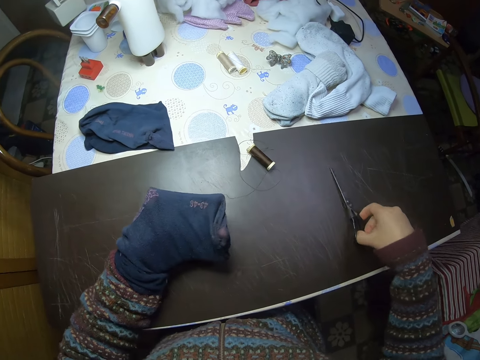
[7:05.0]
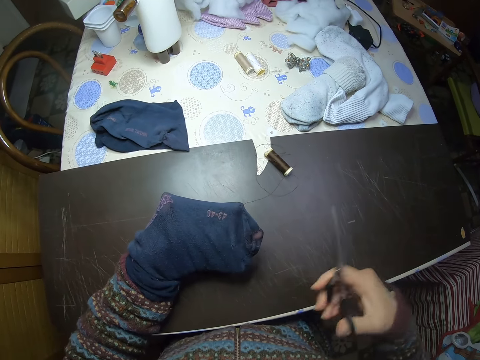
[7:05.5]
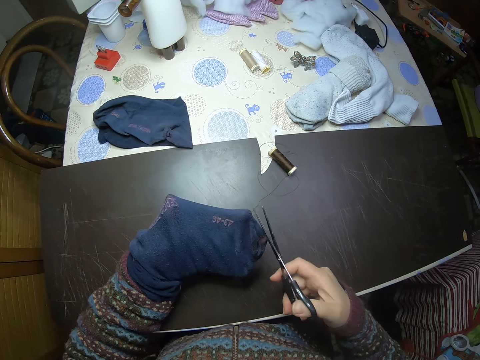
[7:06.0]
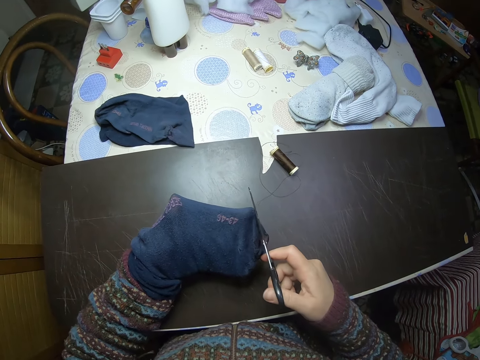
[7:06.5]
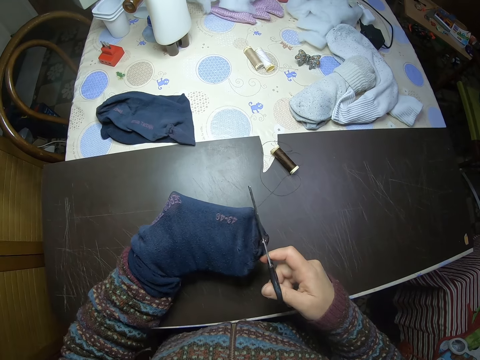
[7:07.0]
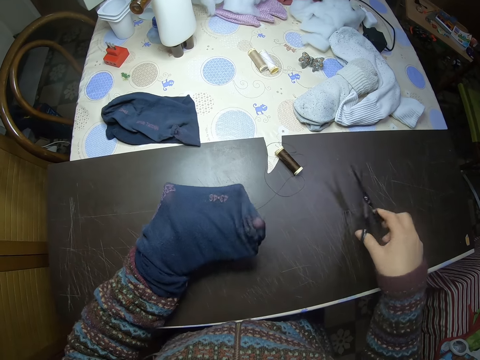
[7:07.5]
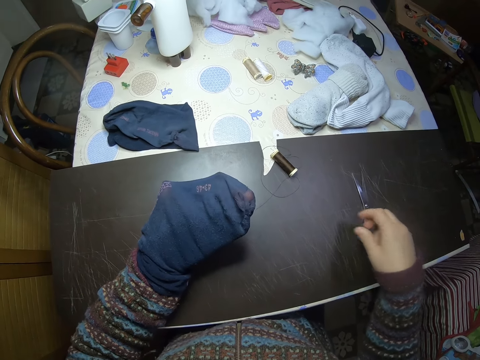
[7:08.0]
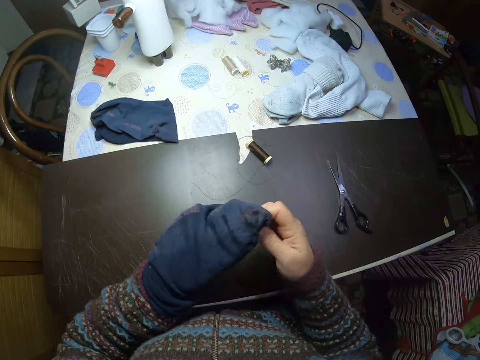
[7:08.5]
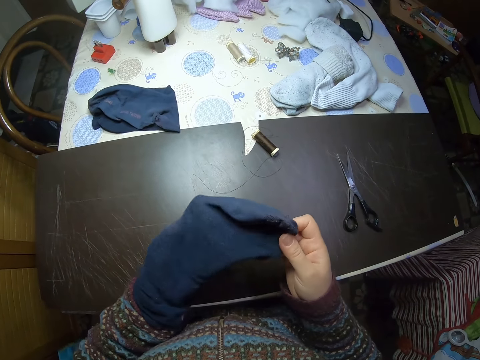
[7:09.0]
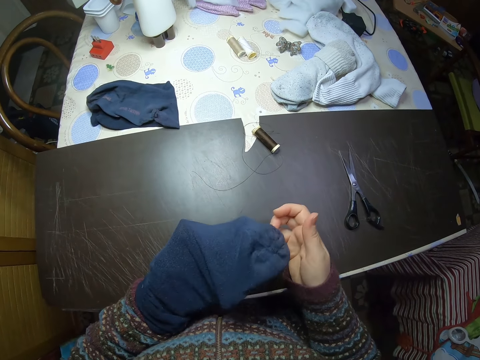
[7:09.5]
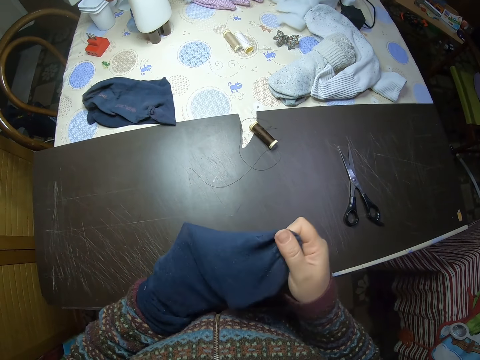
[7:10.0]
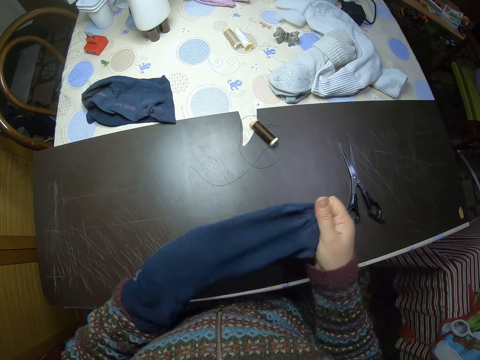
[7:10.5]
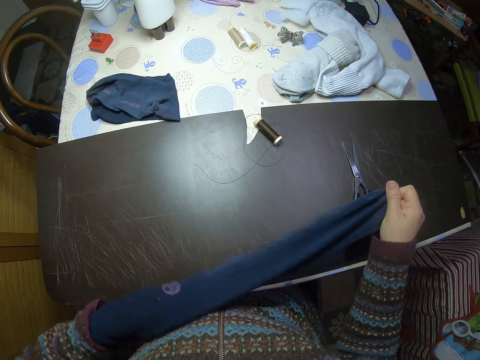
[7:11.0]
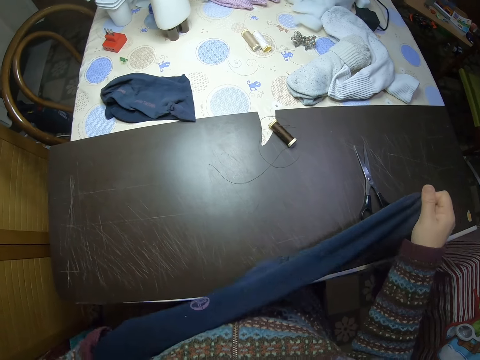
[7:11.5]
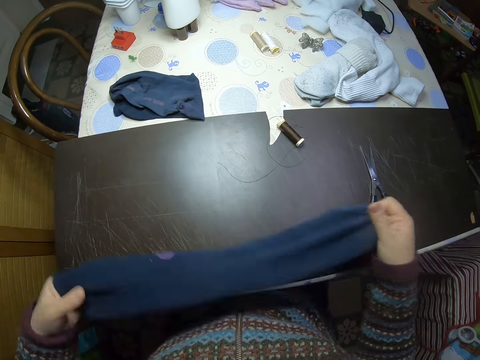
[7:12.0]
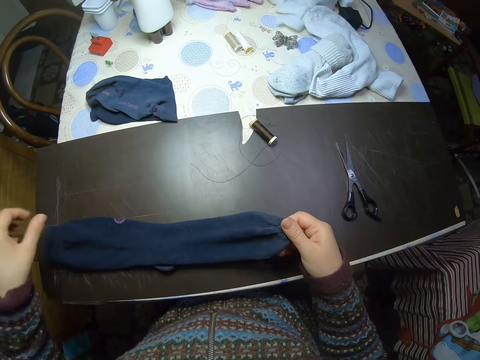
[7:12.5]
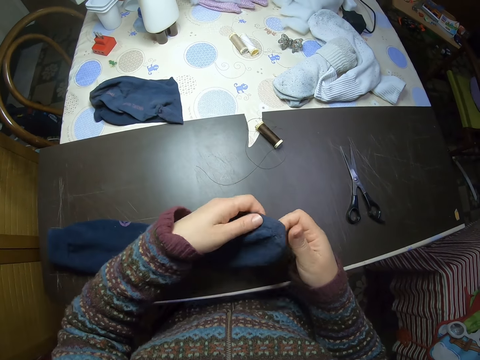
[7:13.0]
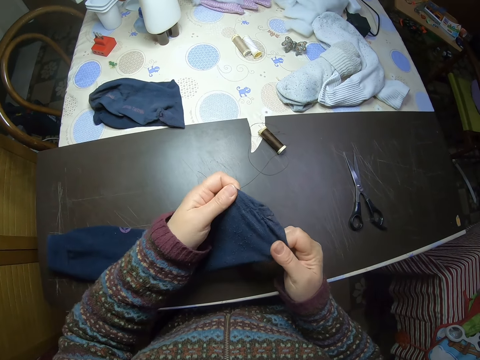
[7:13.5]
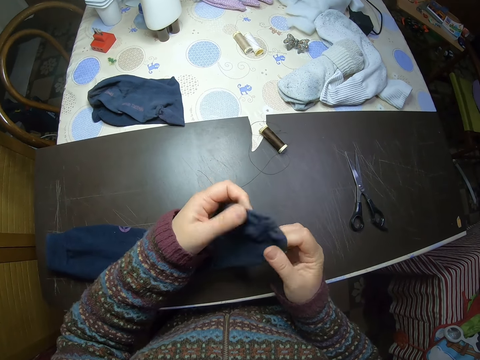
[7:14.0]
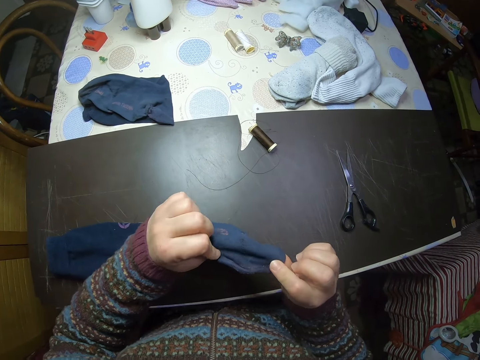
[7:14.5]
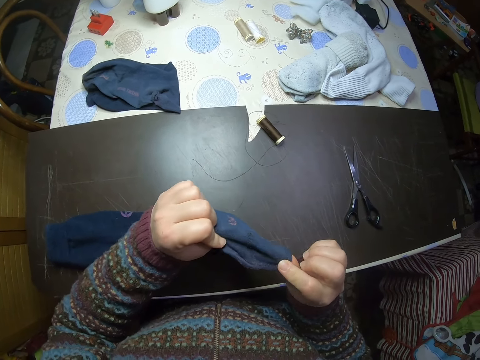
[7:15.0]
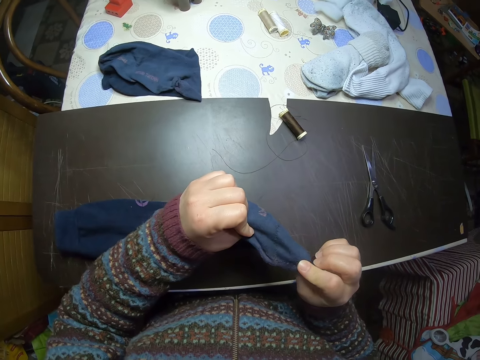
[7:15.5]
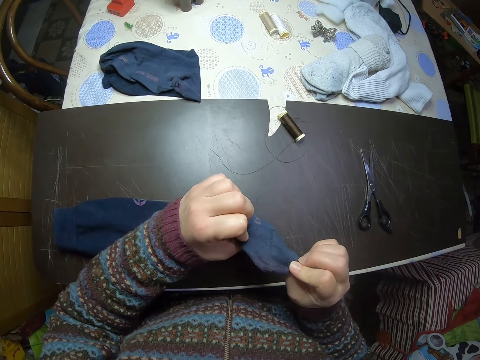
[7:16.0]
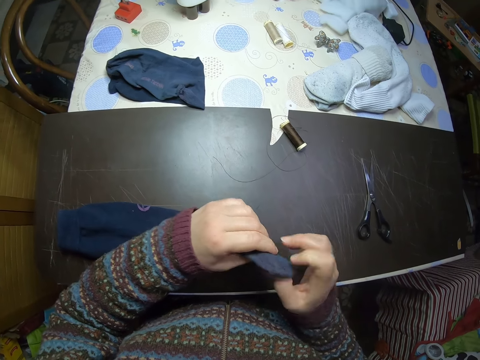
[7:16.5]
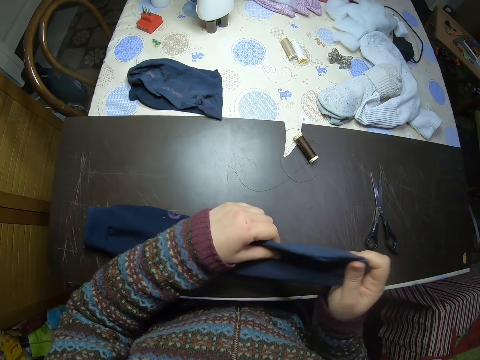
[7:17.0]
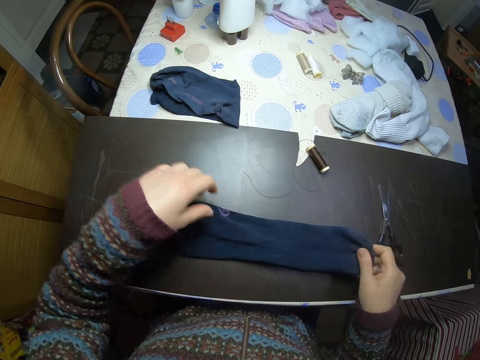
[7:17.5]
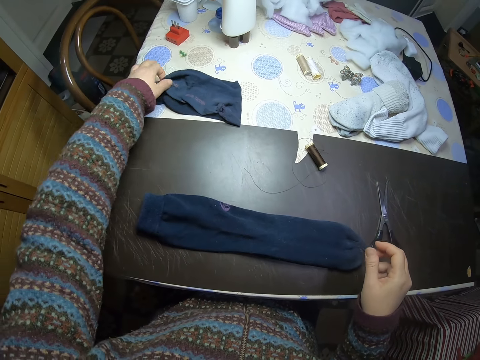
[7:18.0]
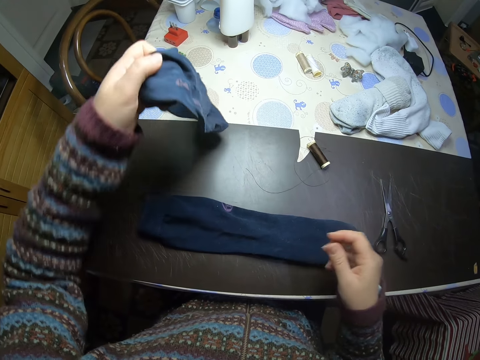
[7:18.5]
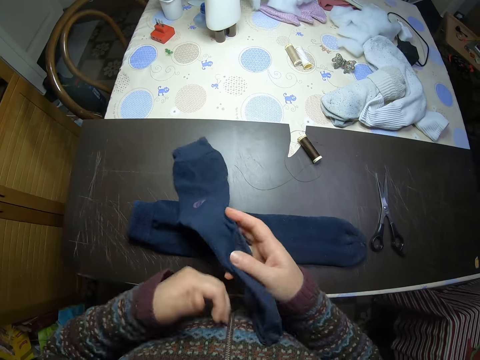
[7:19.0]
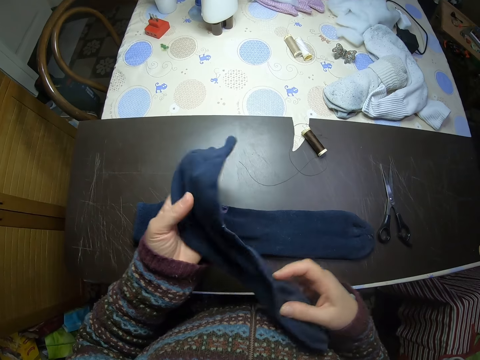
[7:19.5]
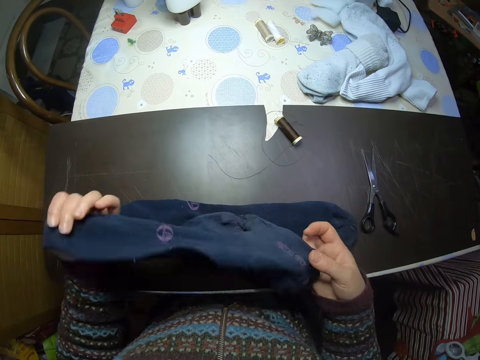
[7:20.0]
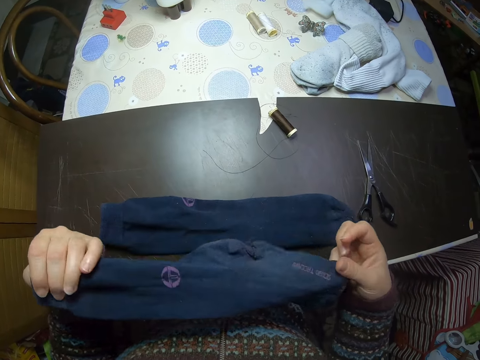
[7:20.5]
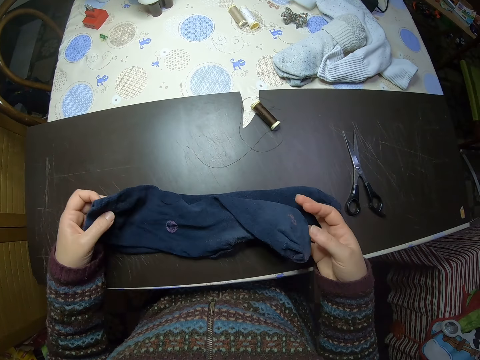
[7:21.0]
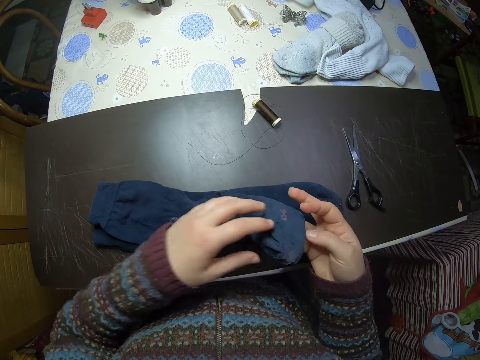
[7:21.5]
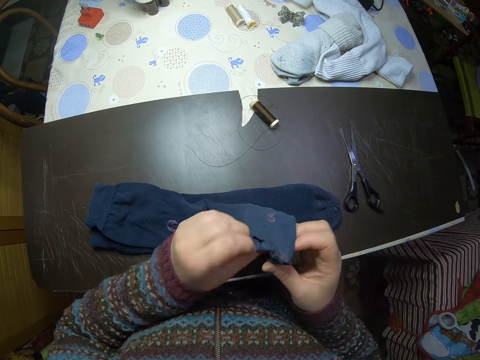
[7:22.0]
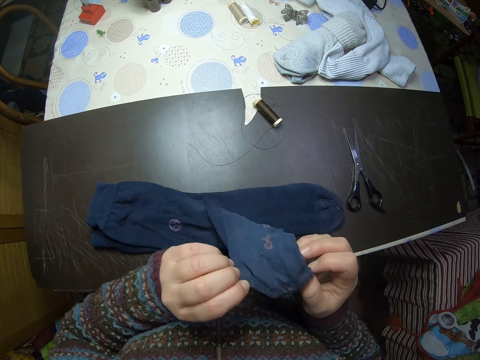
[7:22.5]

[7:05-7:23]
The camera wearer picks a pair of scissors from the table. They cut thread from the sock with the pair of scissors. They drop the pair of scissors on the table. They remove the sock from their left hand. They put the socks on the table. They check the sock. They drop the sock on the table. They pick another sock from the table. They check the sock.

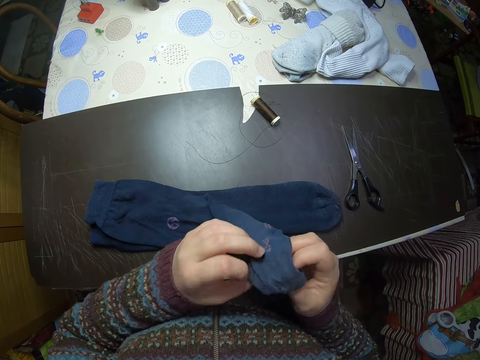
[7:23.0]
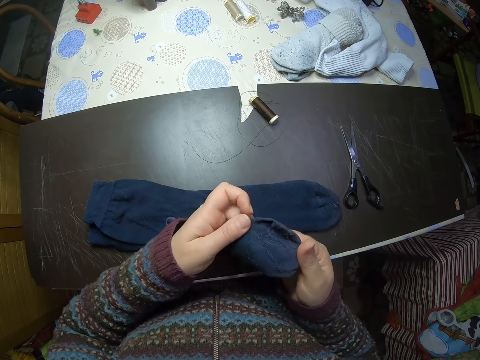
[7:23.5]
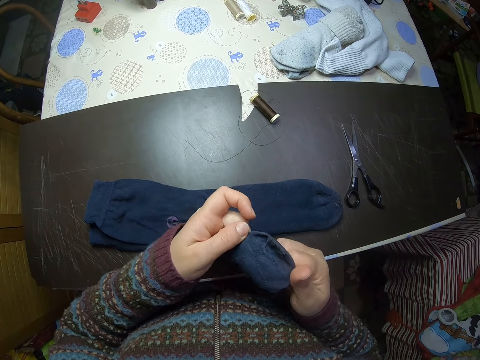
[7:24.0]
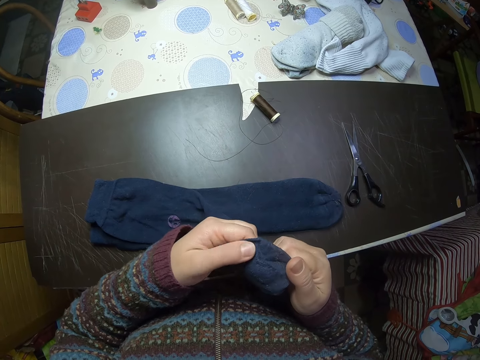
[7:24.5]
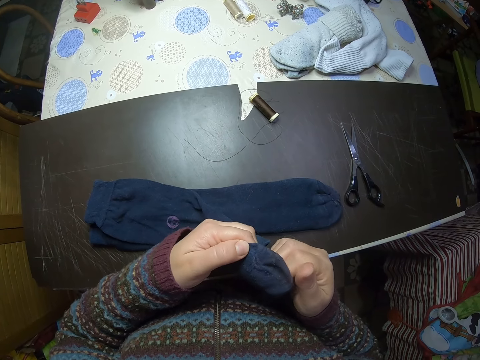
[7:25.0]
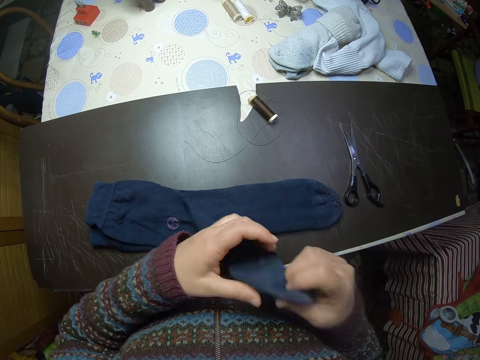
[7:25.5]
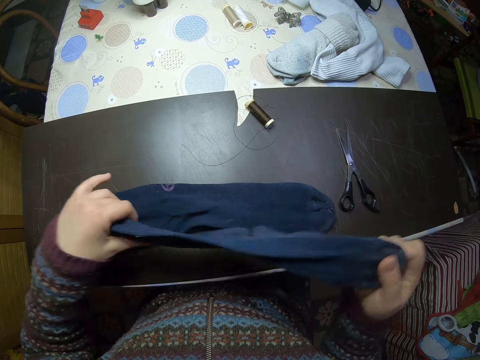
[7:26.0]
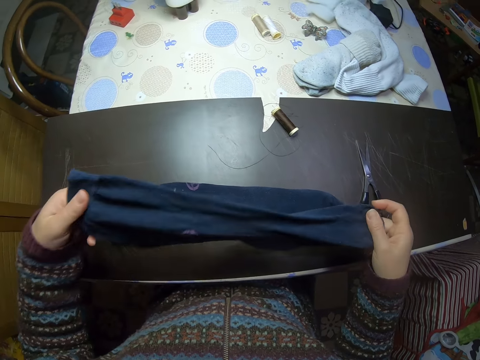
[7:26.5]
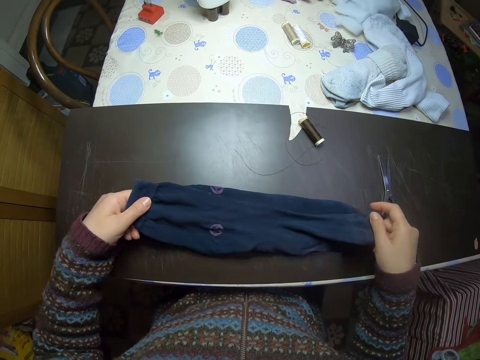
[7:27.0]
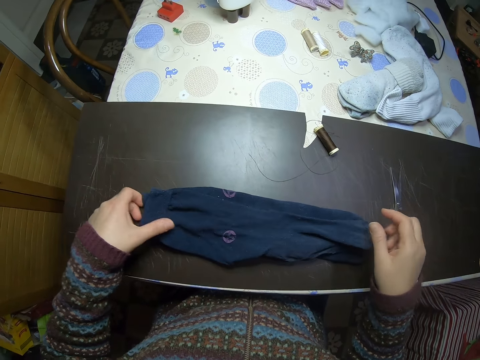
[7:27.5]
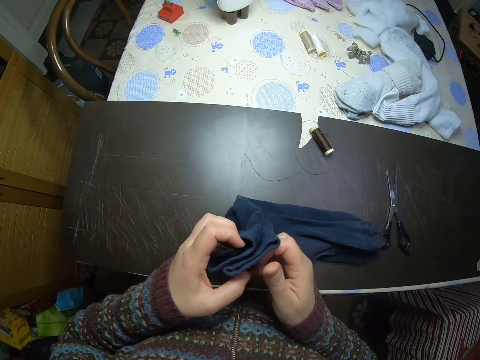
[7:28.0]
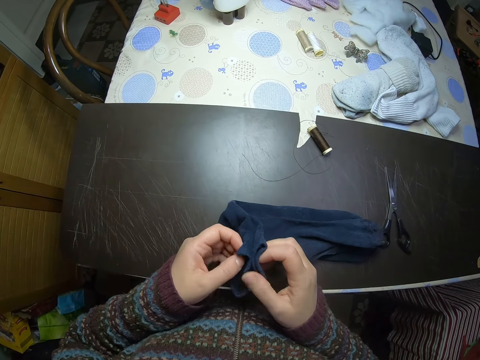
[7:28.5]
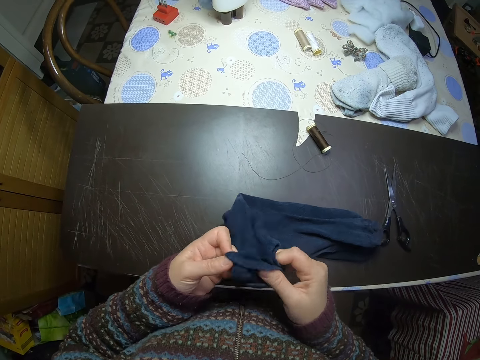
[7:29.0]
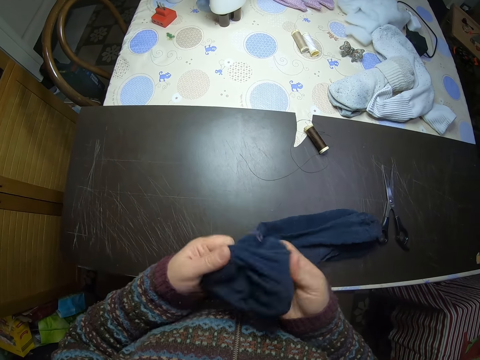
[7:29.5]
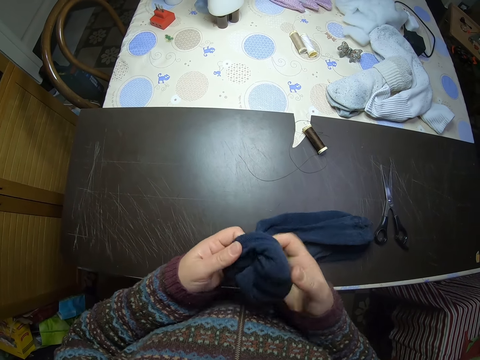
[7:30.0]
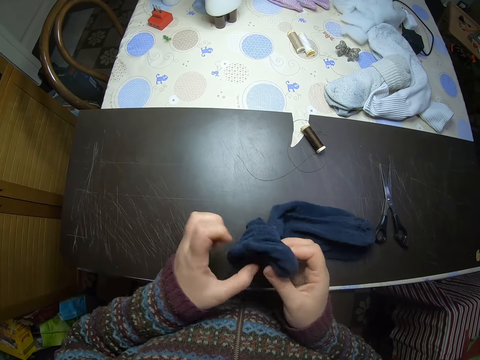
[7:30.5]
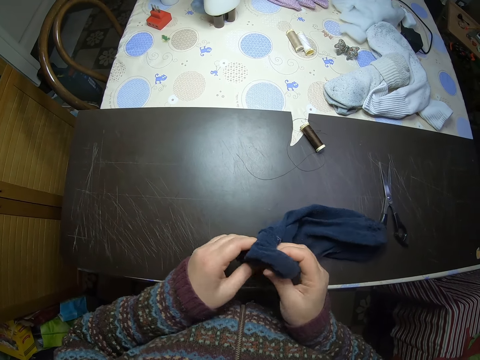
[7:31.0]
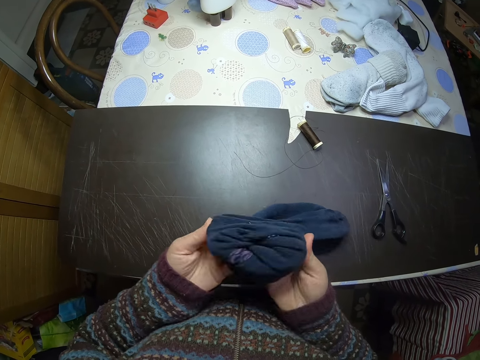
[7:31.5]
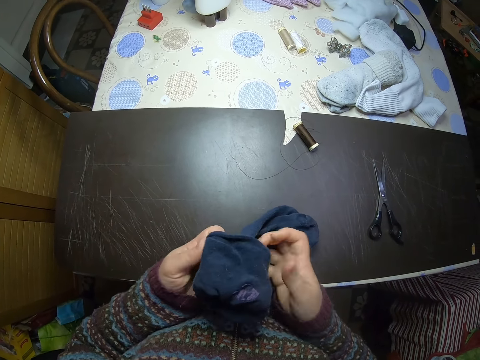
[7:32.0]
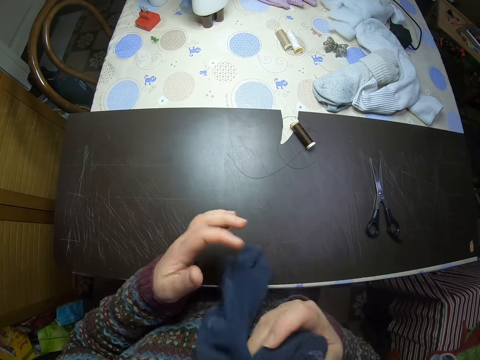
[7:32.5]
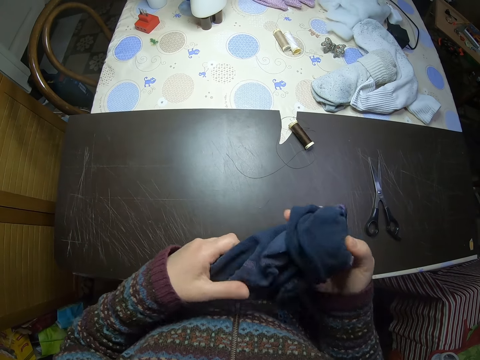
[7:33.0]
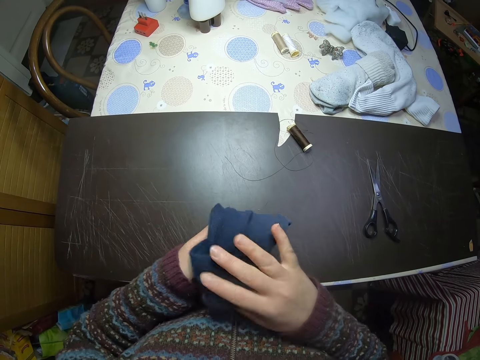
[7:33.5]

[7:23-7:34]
The camera wearer drops the sock on the other sock. They pick both socks from the table and fold both socks together.
